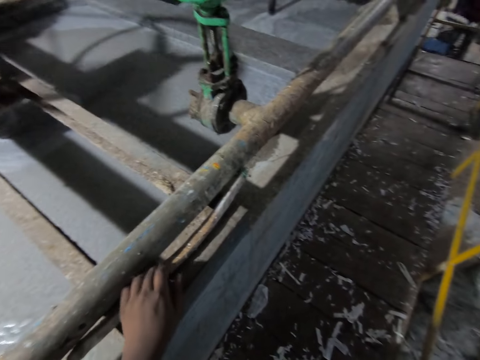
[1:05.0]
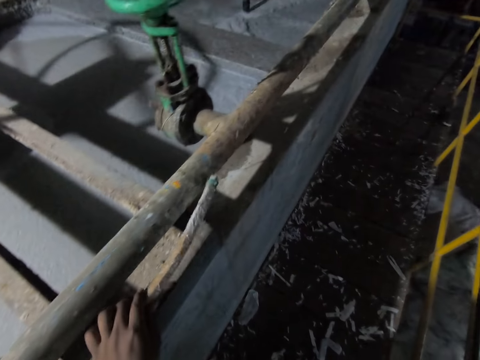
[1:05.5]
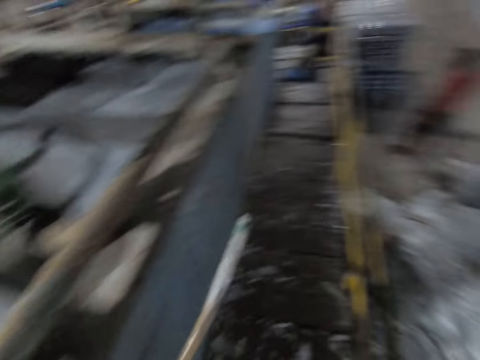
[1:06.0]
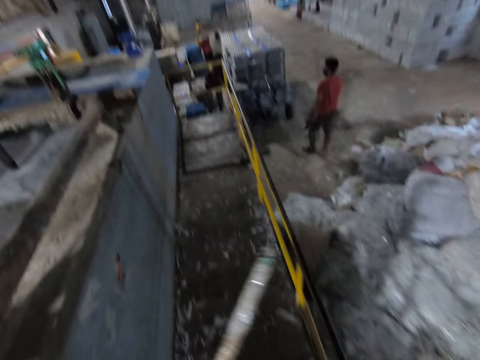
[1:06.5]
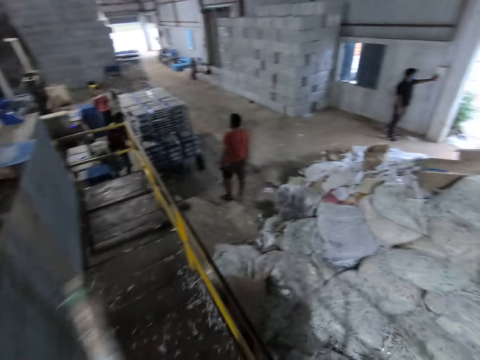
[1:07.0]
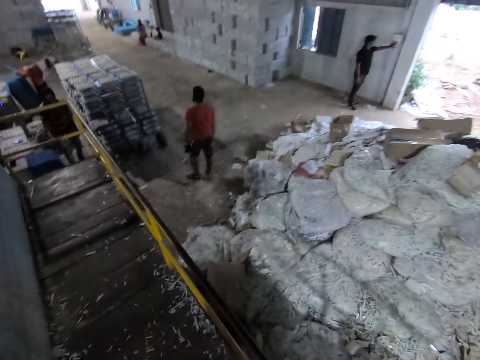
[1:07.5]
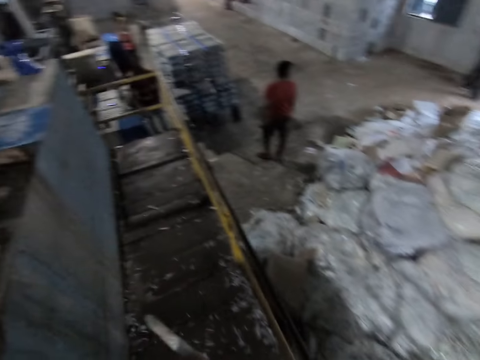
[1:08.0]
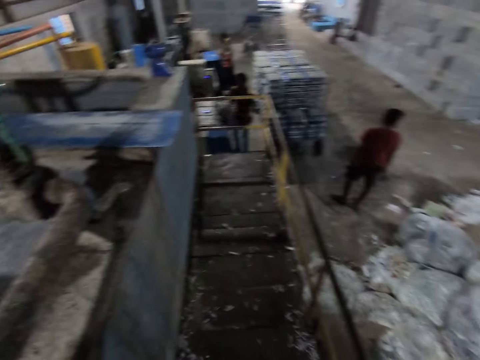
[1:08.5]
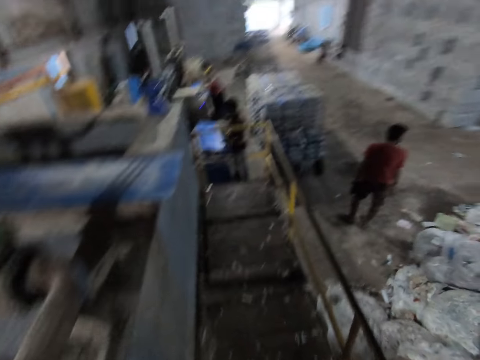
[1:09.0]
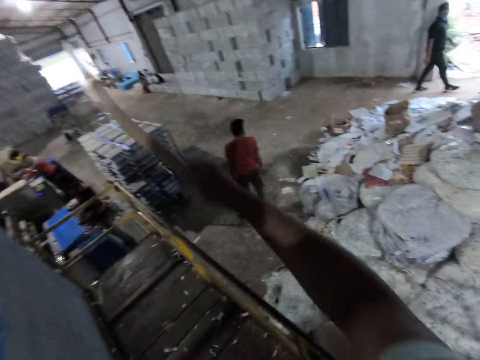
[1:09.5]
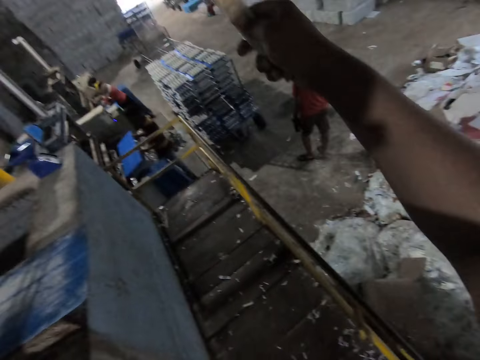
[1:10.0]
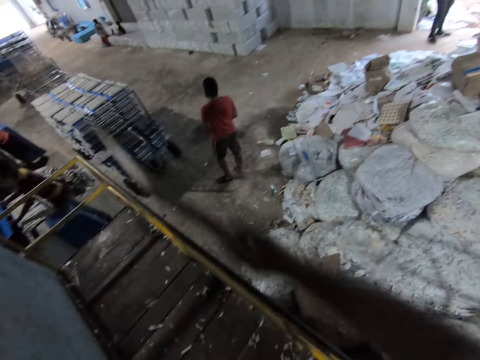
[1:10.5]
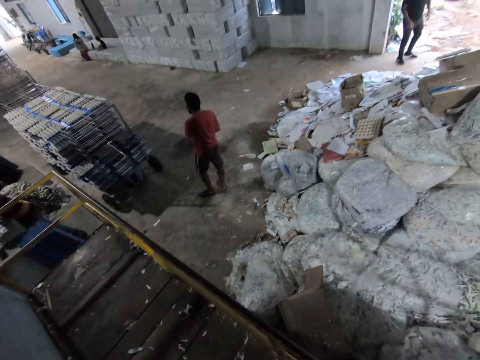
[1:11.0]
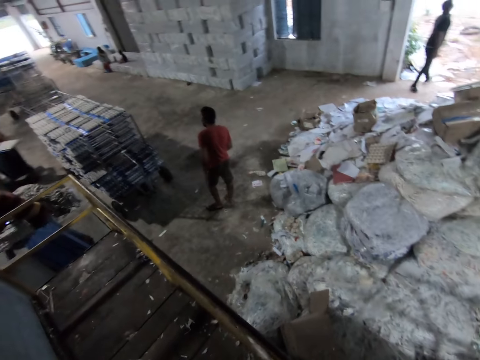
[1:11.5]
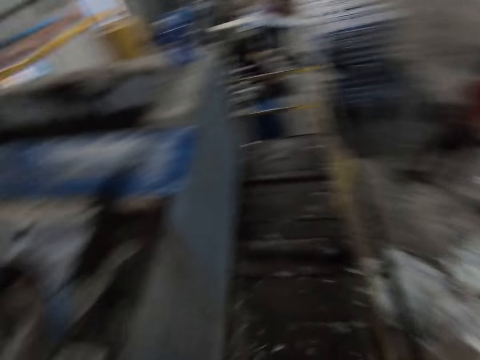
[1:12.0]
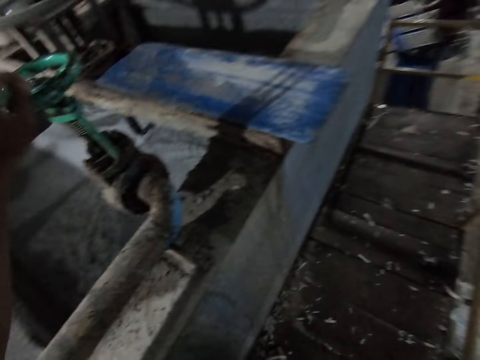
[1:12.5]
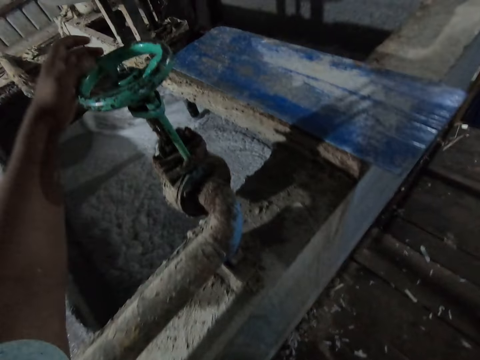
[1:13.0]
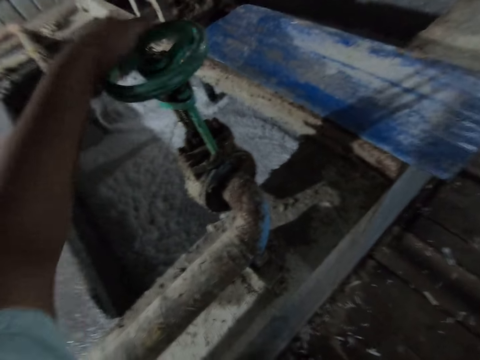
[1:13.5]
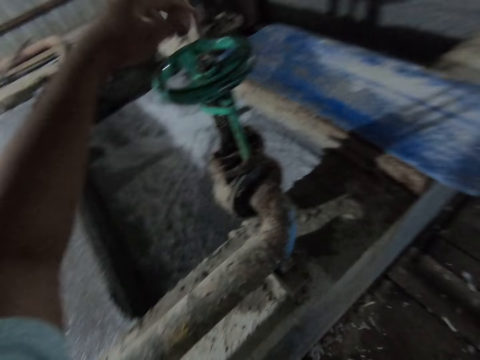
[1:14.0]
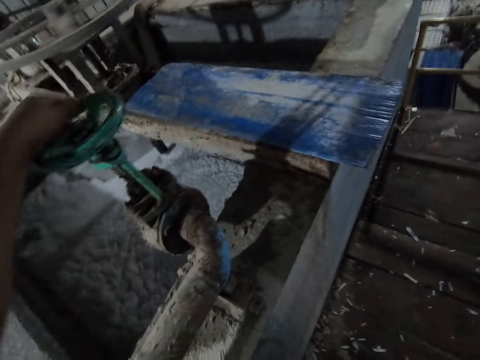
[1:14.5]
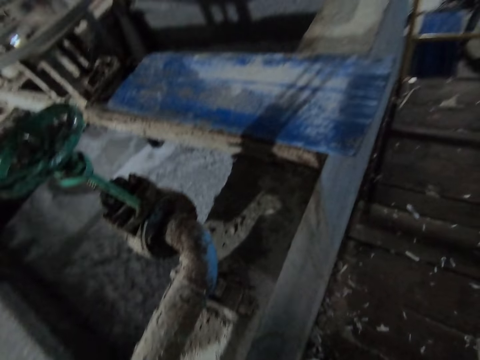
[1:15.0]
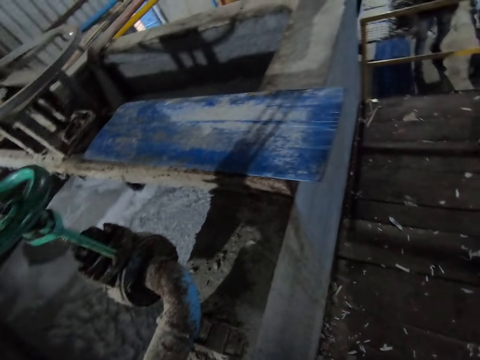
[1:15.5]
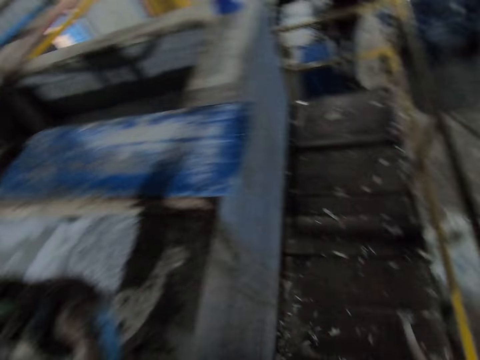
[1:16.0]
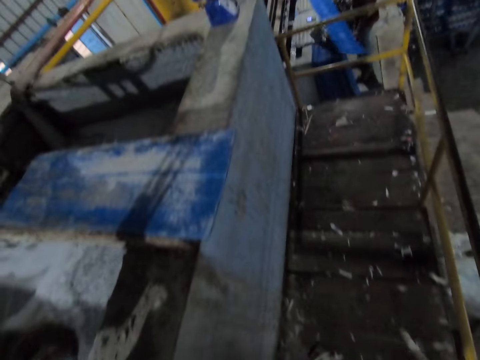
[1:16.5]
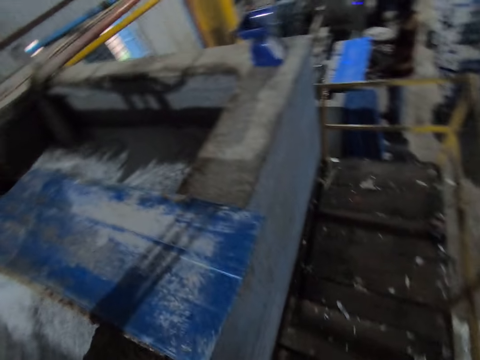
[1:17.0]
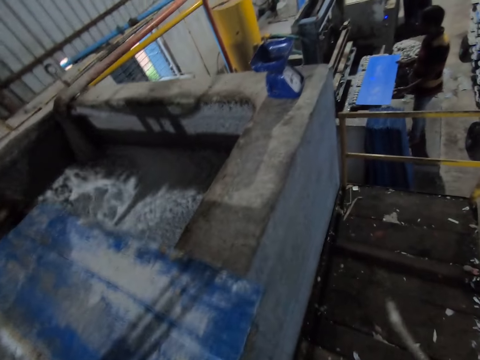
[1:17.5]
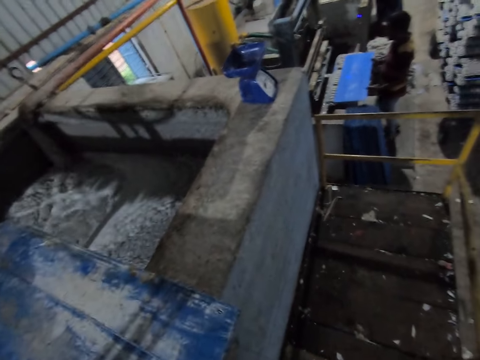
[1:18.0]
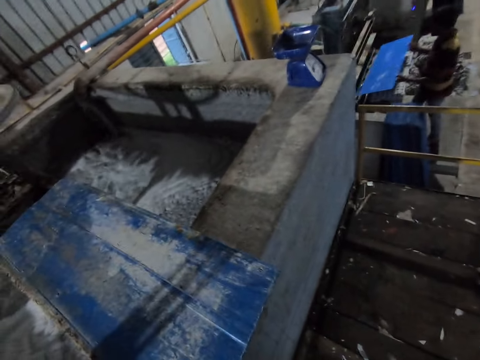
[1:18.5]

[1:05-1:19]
The camera wearer picks up a stick from the pit with his left hand. He moves. He stretches out the stick with his right hand. He lifts the right hand, lowers the hand and looks around. He rolls a wheel on a pipe across the pit with his left hand. He looks around.

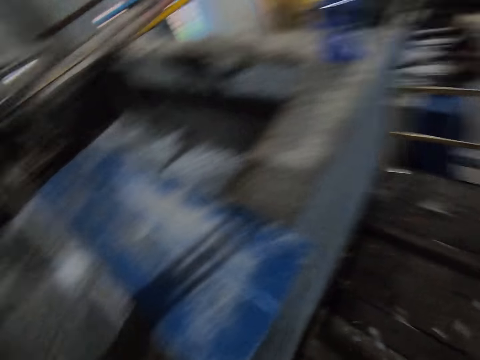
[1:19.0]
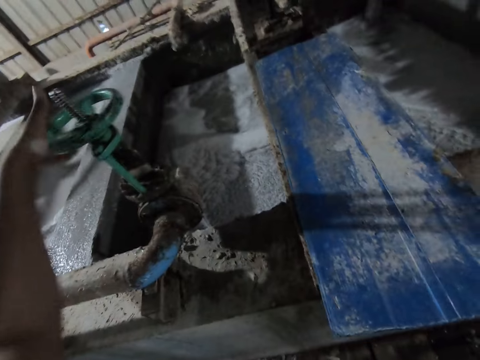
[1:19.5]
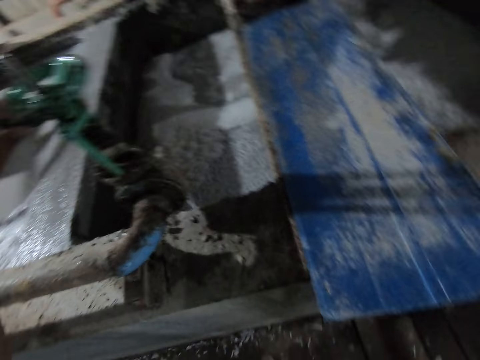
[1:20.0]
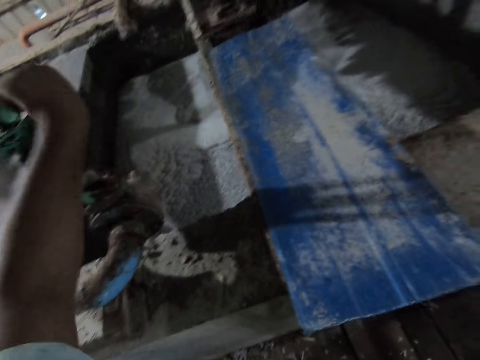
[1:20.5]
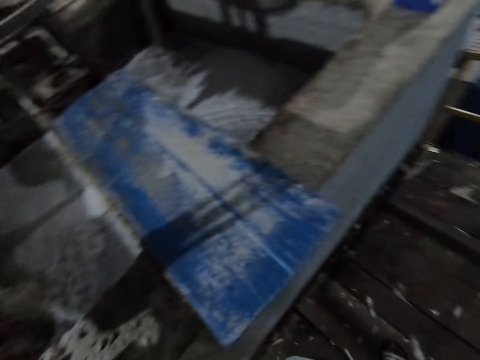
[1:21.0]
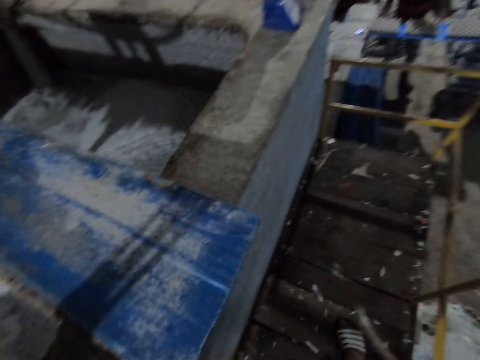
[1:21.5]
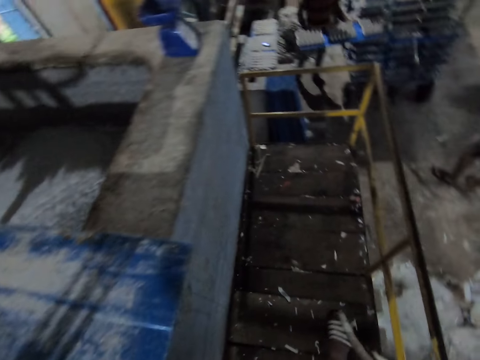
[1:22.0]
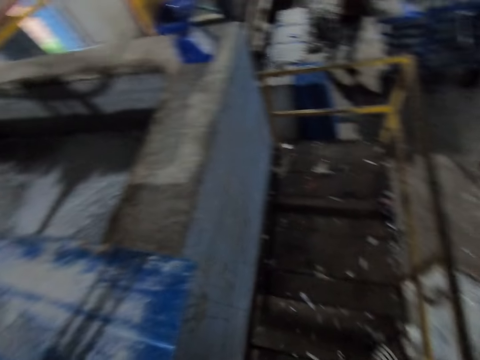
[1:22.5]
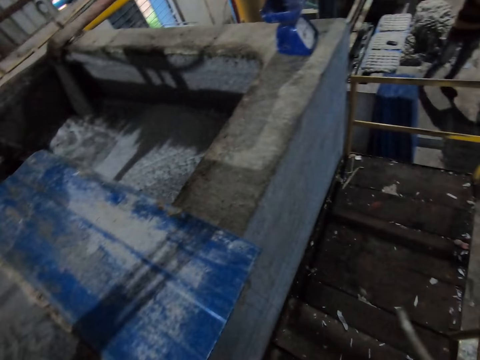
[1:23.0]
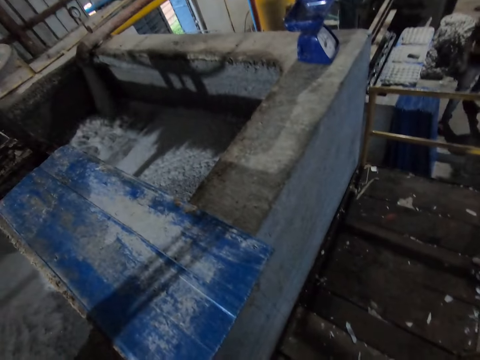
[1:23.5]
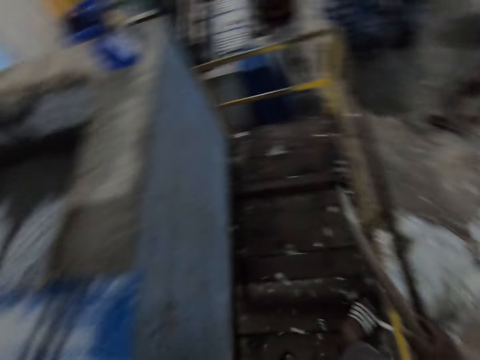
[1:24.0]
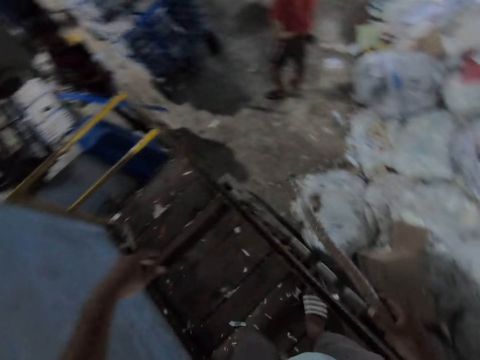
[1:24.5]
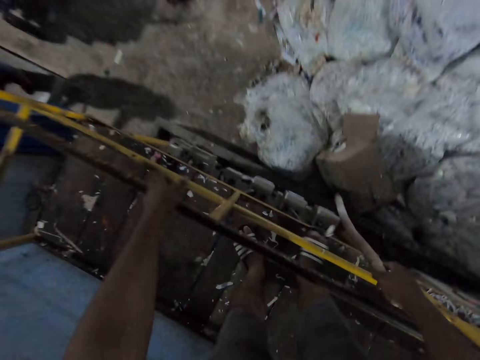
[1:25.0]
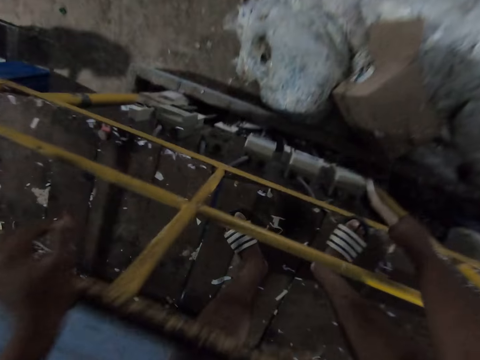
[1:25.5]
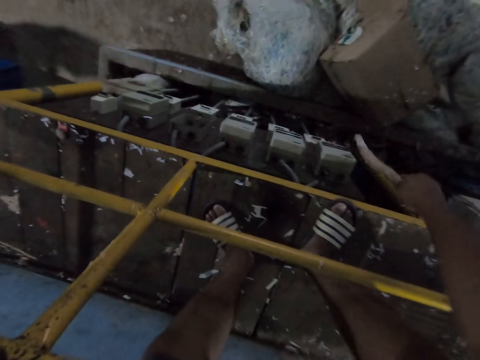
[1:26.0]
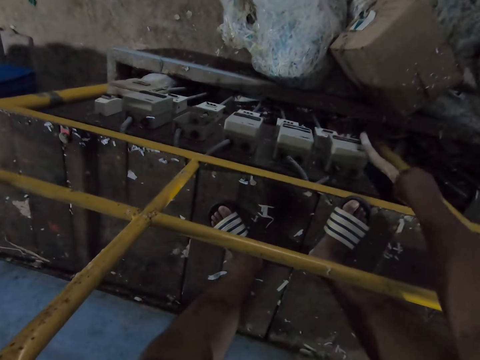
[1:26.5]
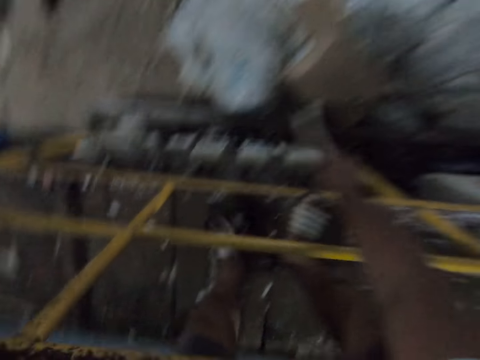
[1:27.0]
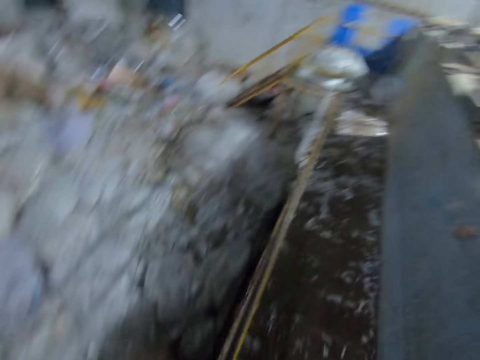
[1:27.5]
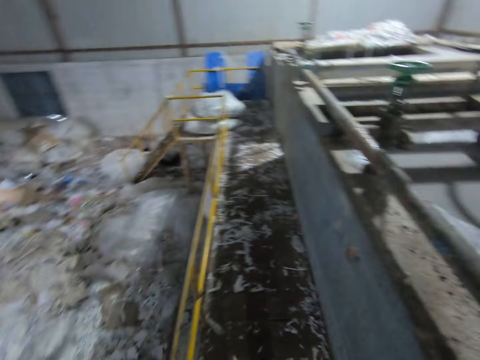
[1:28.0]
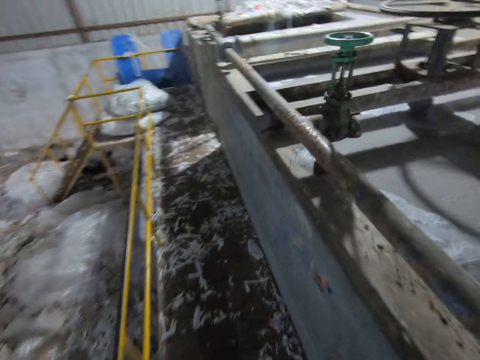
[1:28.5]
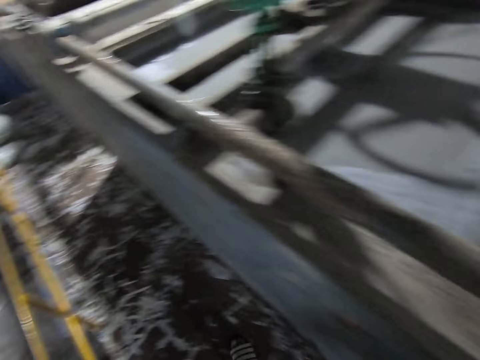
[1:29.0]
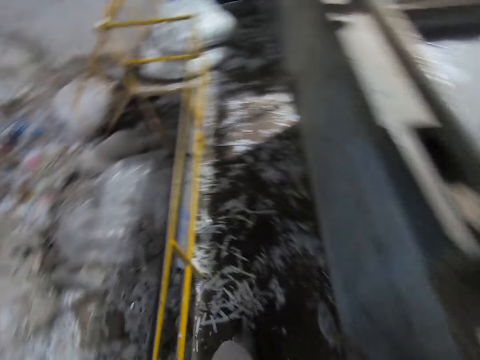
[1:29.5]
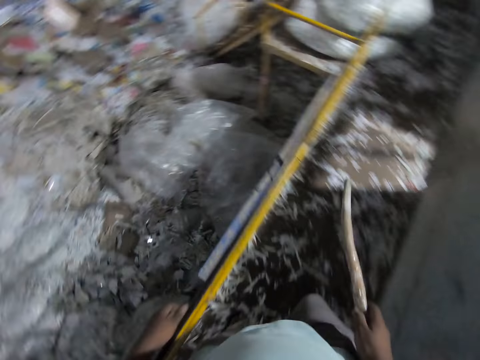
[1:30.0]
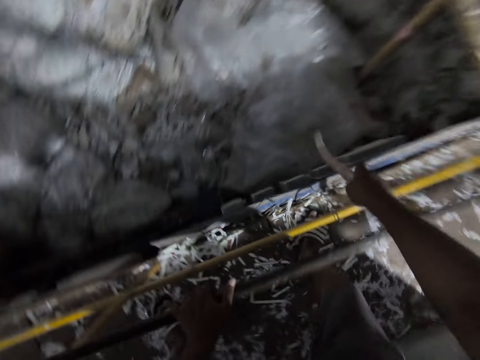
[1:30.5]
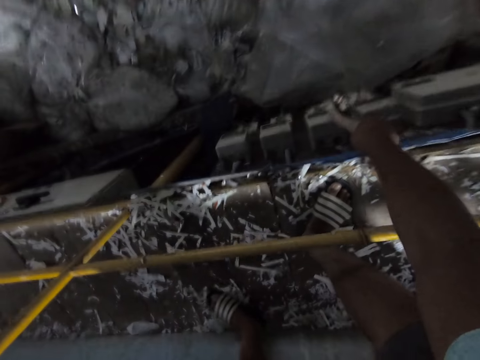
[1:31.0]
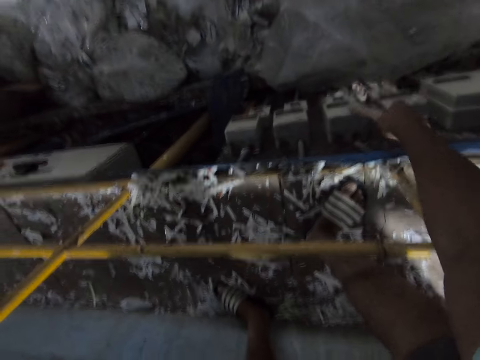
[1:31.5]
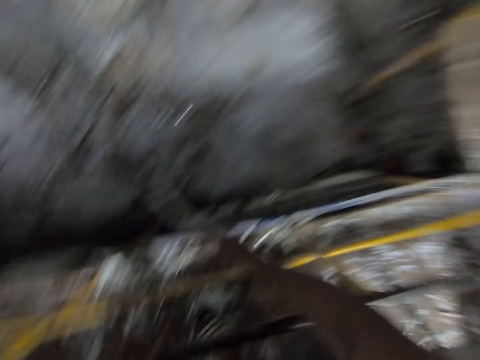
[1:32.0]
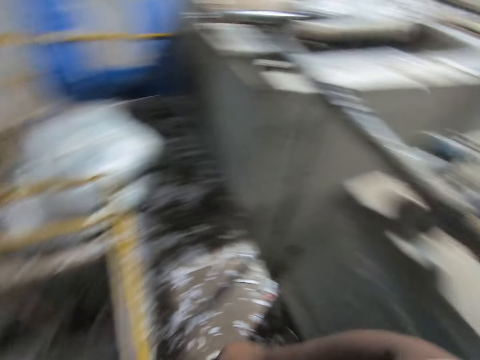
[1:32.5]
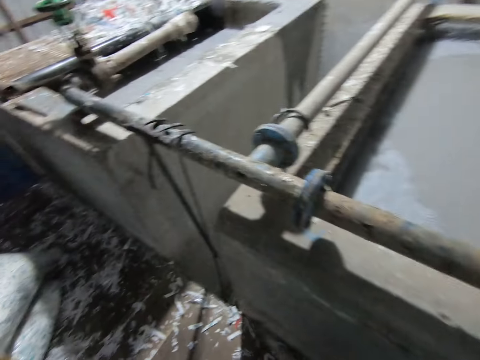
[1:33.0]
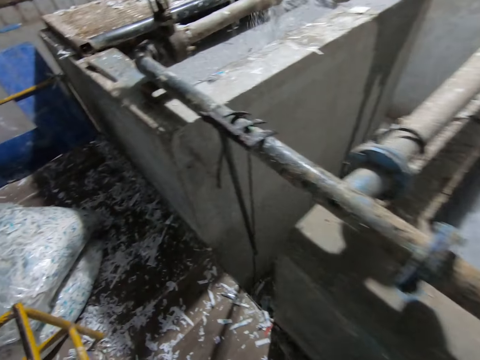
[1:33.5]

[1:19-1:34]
The camera wearer turns the tap, looks around and moves. He suspends the hand on the balcony. He holds the rail beside the pit with his left hand. He presses a switch on the rail with the stick in his right hand. He turns. He walks forward beside the rail. He holds the rail with his left hand. He presses another switch on the rail with the stick in his right hand. He turns.
